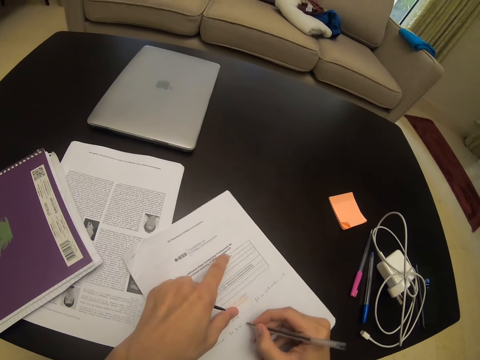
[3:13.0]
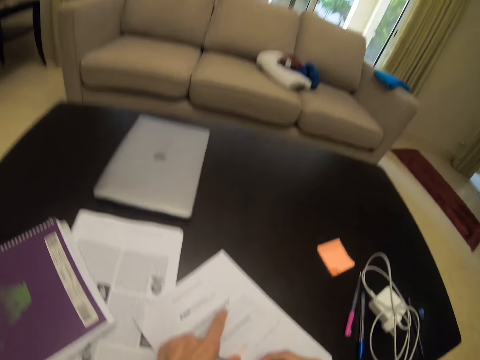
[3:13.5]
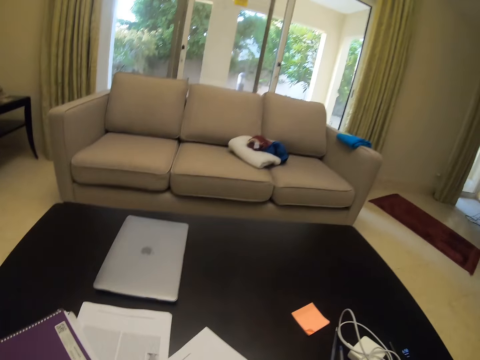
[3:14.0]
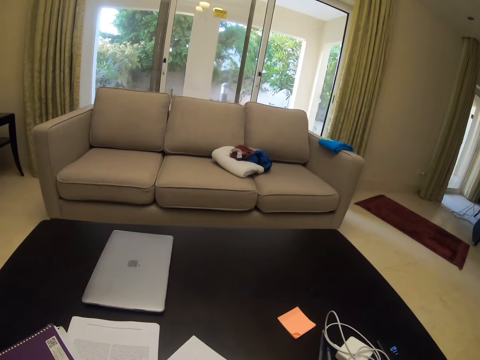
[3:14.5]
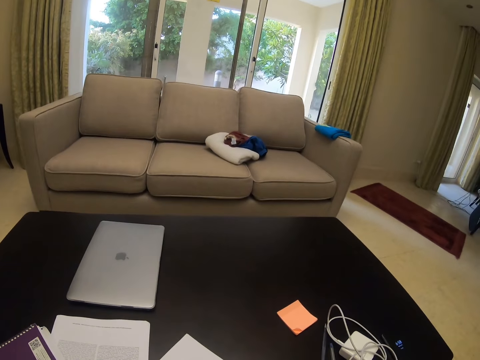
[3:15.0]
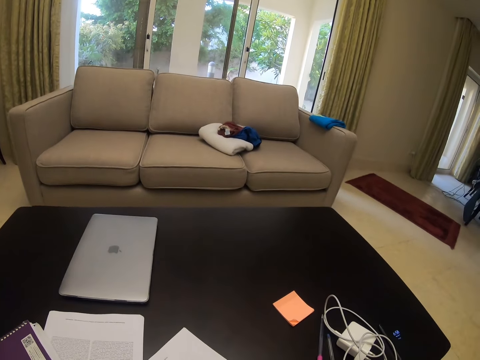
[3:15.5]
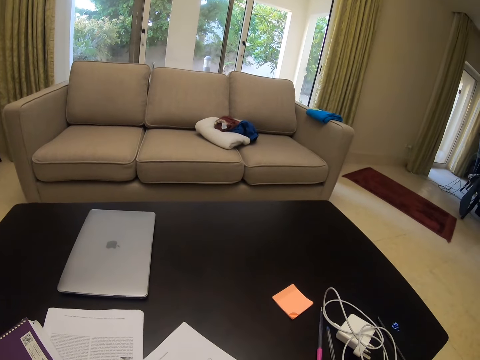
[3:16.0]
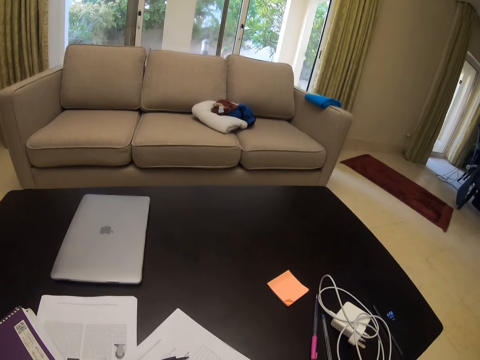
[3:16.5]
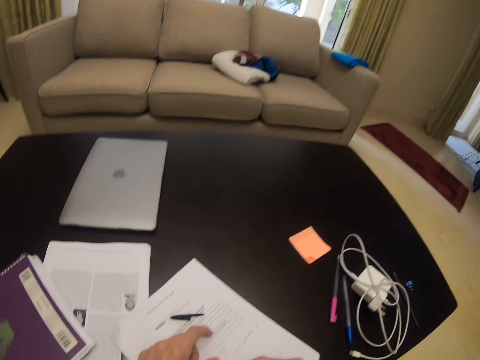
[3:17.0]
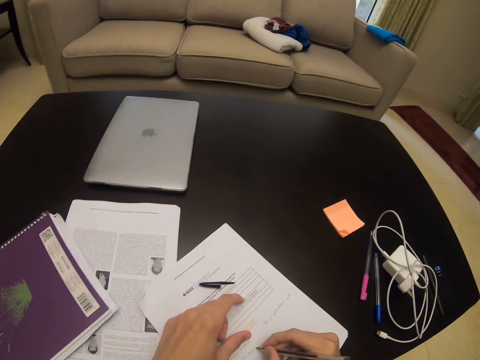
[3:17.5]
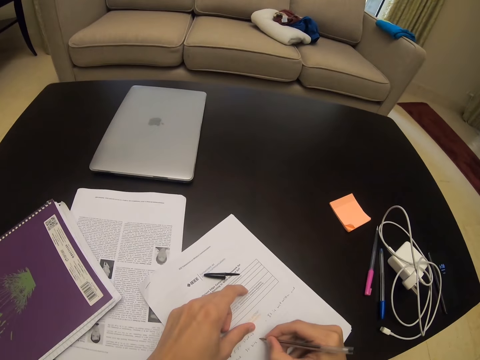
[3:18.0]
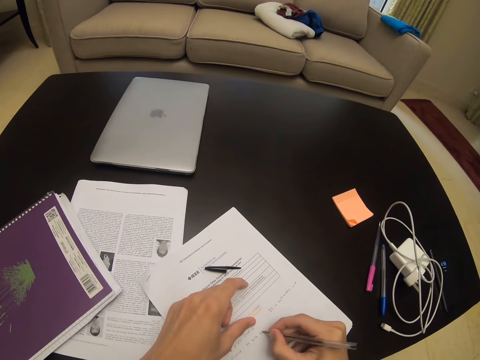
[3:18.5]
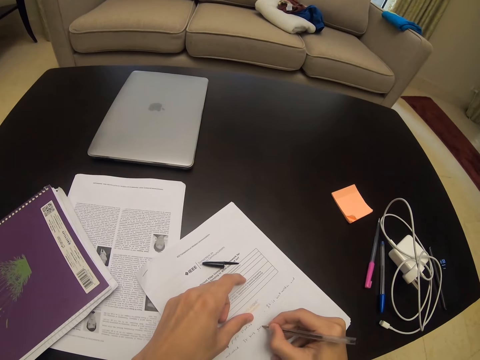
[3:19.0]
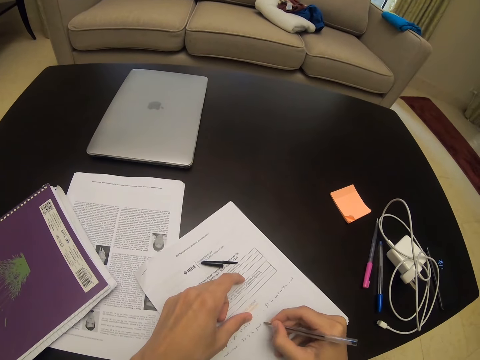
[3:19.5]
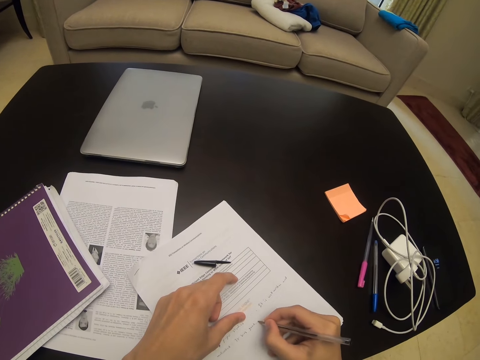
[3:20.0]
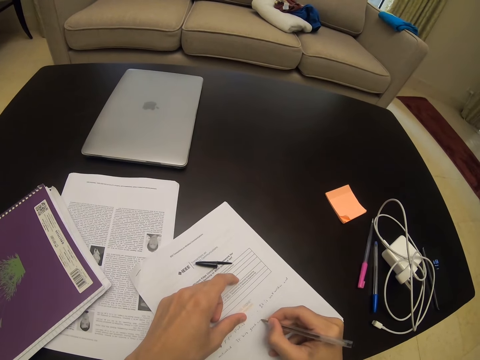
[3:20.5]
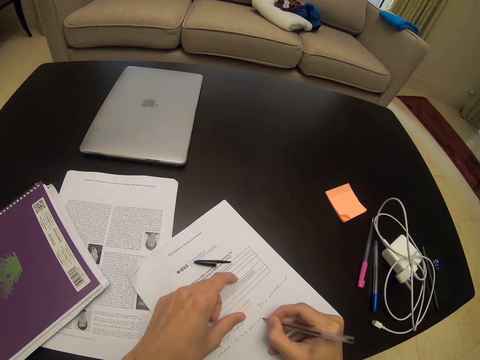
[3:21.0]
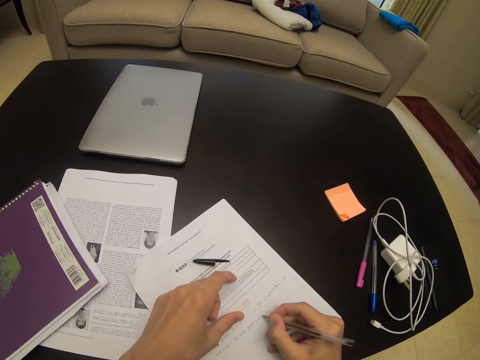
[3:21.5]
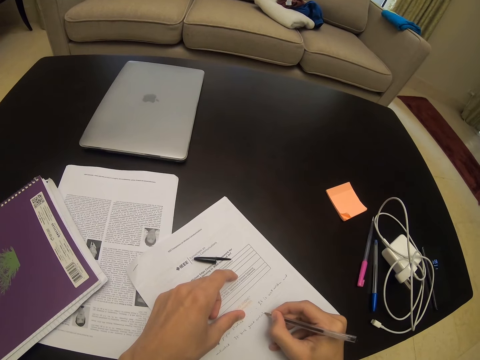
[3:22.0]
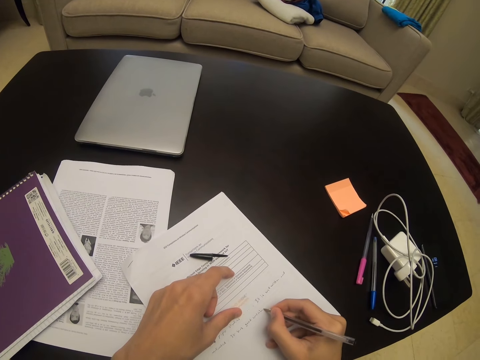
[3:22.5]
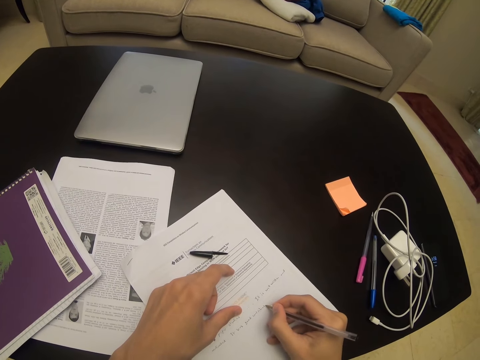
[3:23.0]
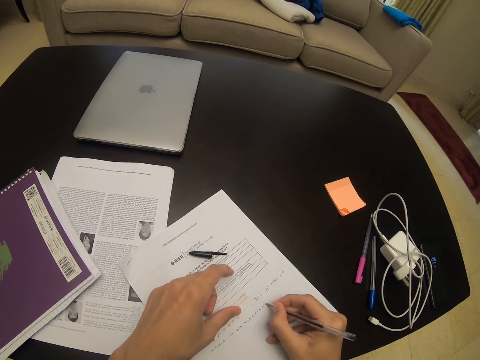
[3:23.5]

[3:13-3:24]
The camera wearer looks around the house. They write on a paper with a pen.

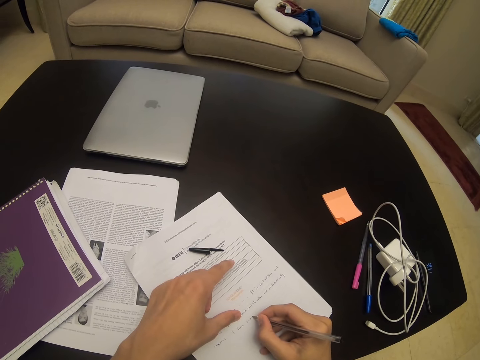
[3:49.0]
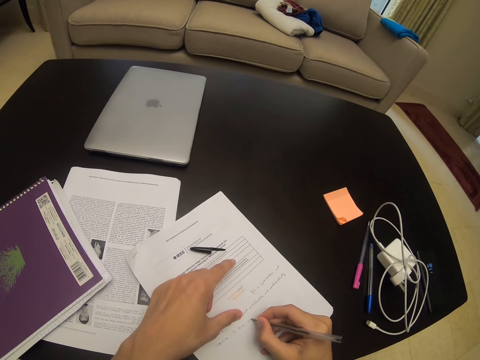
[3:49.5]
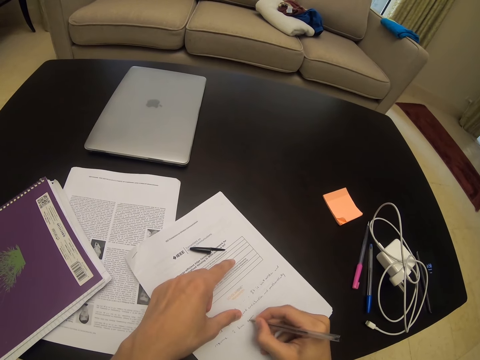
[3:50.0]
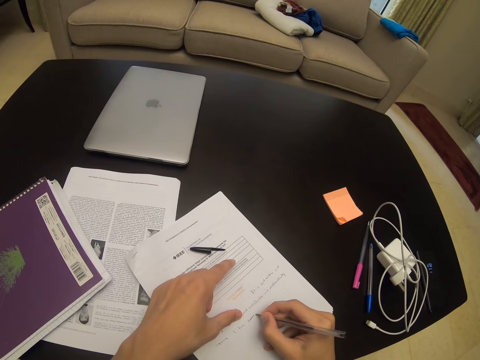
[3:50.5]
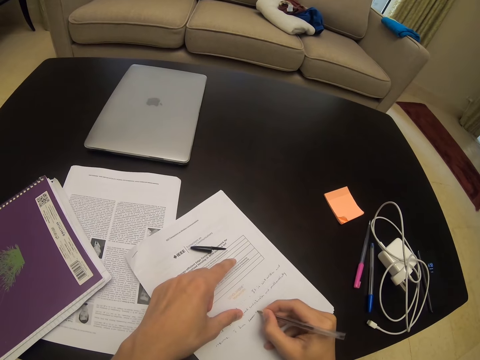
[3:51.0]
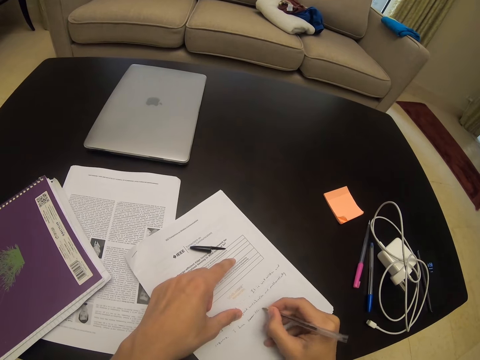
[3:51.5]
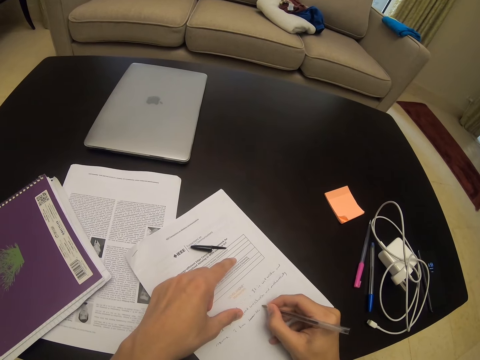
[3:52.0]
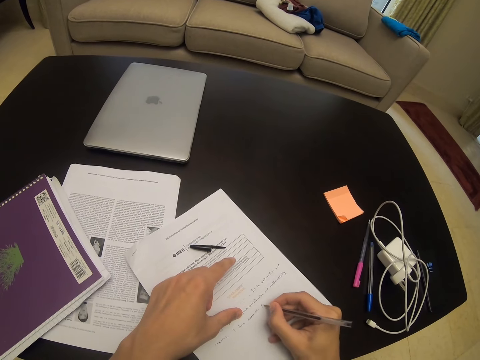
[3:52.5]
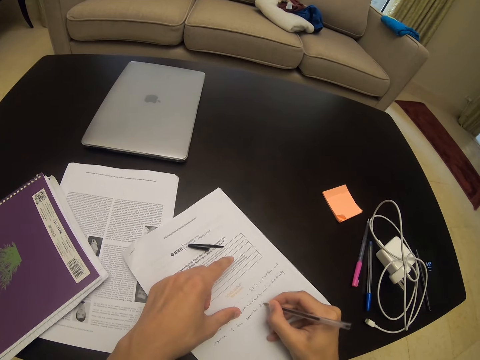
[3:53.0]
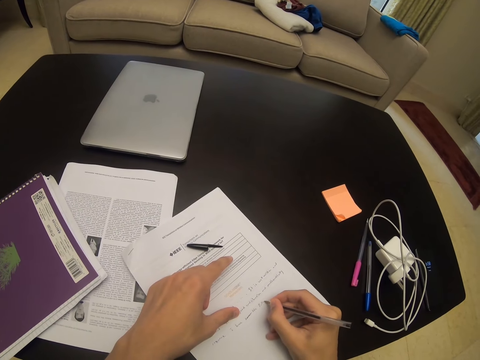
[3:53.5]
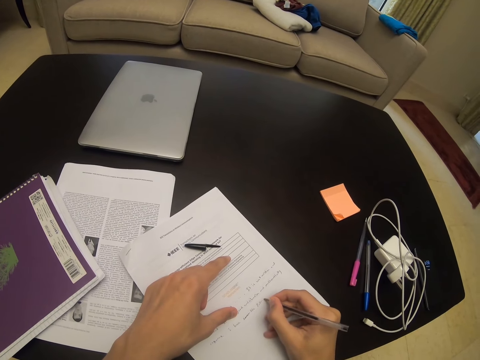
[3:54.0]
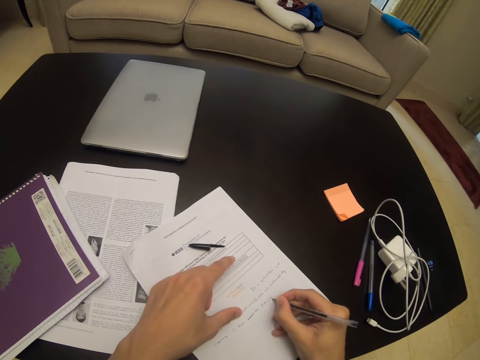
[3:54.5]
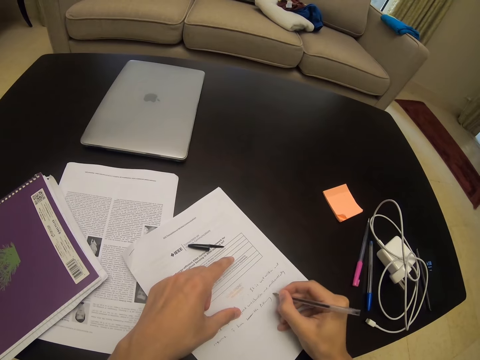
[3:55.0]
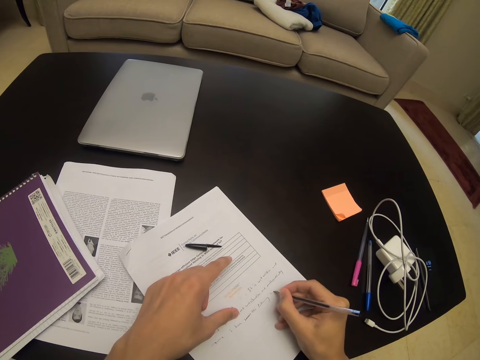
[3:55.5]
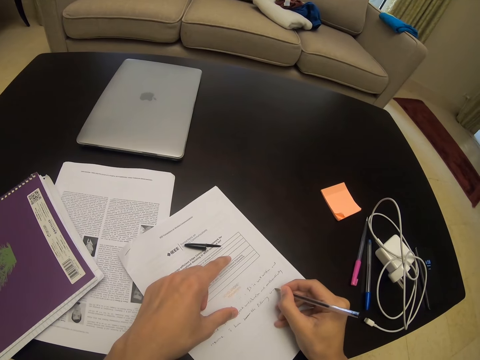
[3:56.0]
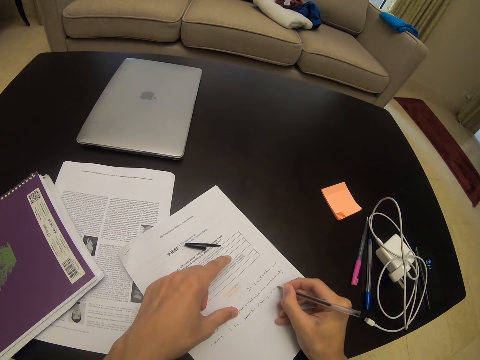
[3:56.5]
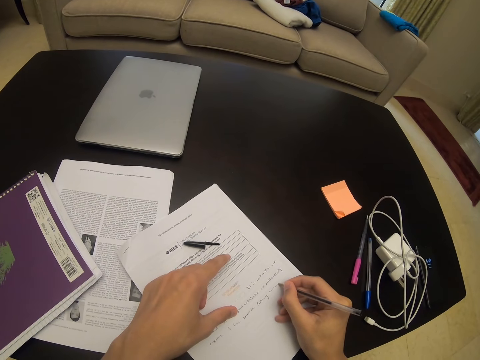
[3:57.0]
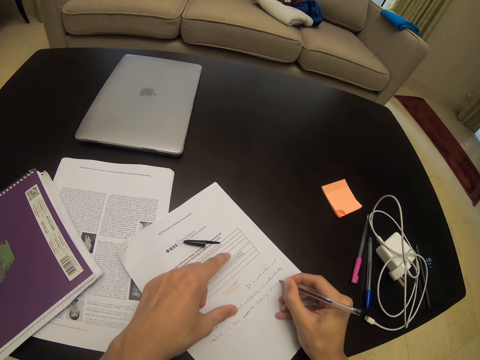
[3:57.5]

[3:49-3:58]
The camera wearer erases with a pen. They write on the paper with the pen.

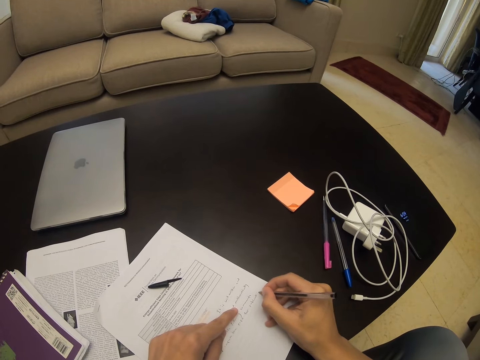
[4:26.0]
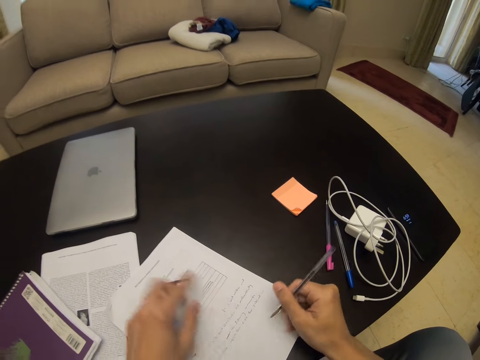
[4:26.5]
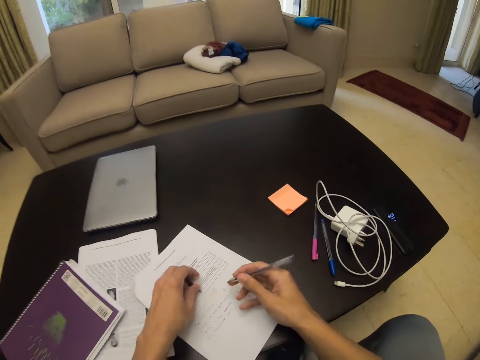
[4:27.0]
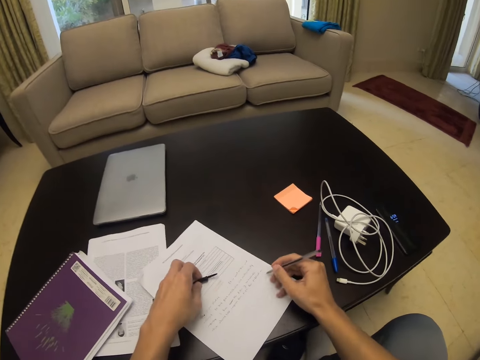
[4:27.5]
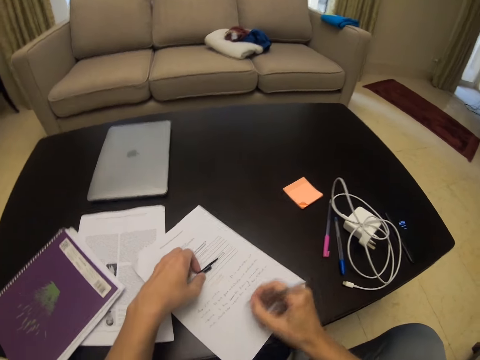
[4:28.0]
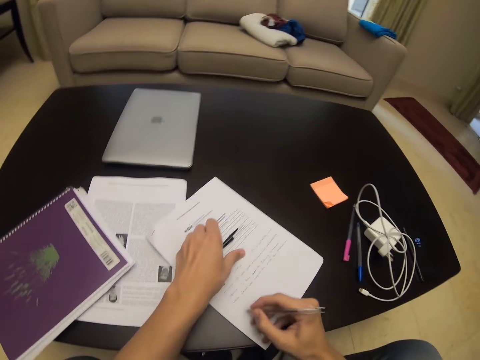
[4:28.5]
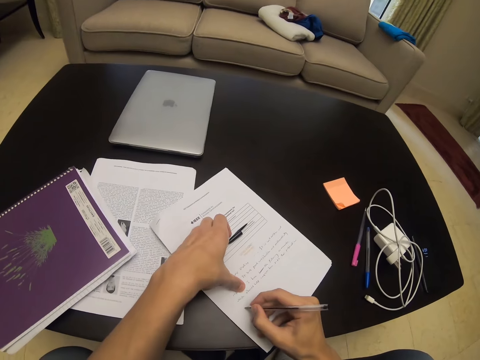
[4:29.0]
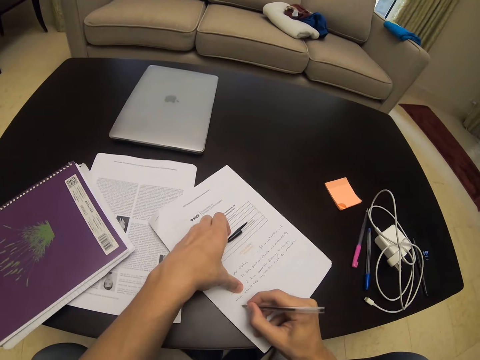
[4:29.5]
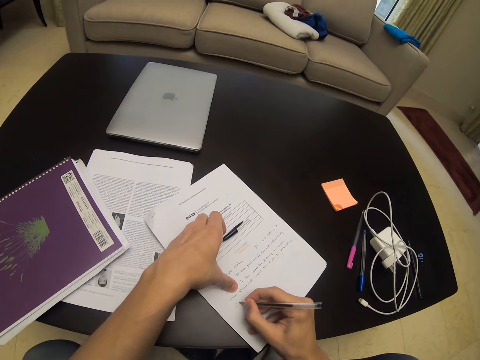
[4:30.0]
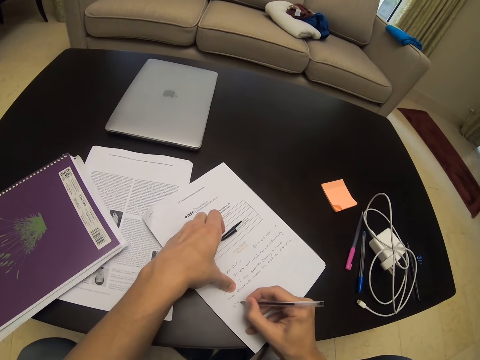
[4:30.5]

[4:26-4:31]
The camera wearer touches a pen lid.

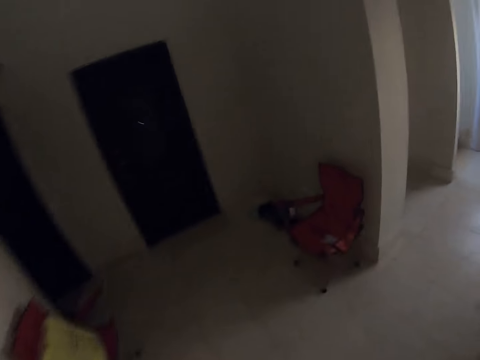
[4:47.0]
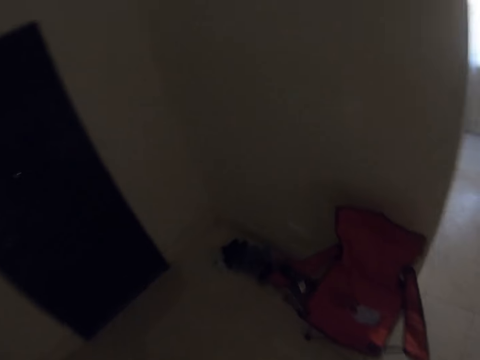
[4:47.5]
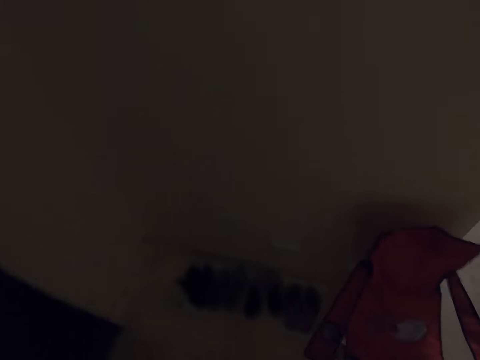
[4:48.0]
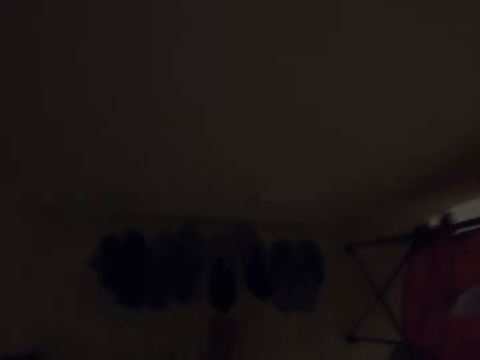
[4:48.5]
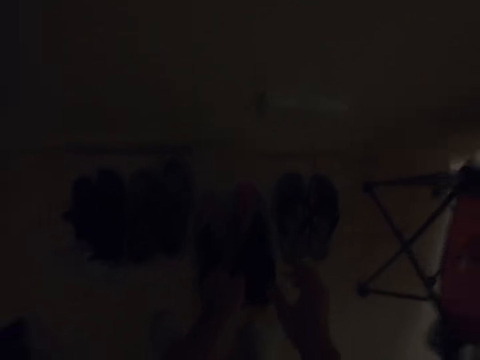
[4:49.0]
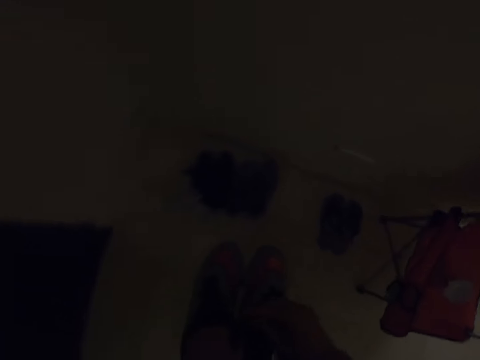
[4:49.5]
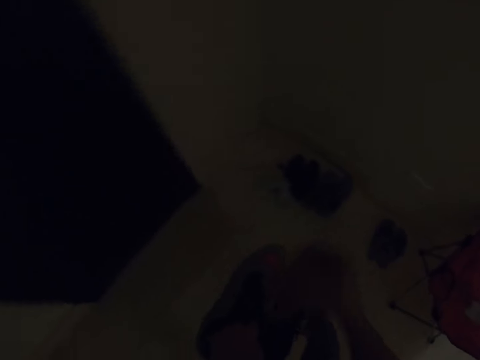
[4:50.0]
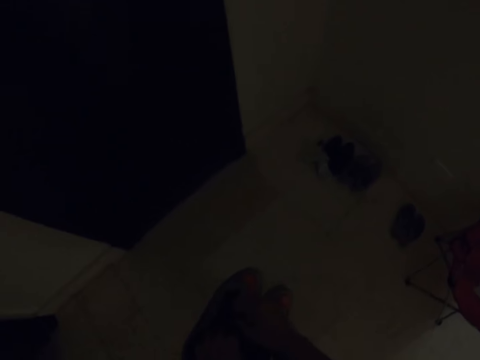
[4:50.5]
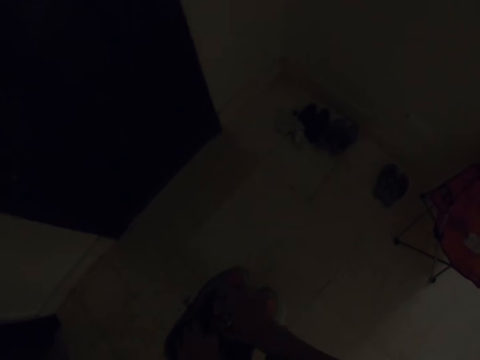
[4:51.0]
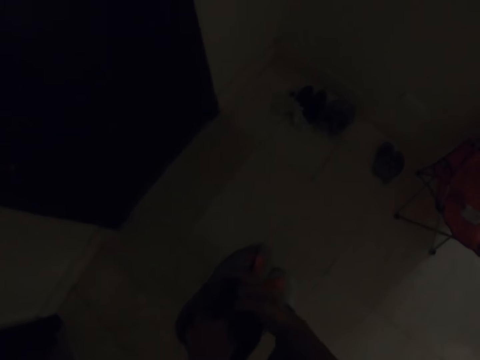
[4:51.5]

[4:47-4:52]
The camera wearer walks around. They pick up the shoes. They untie the shoe laces.
